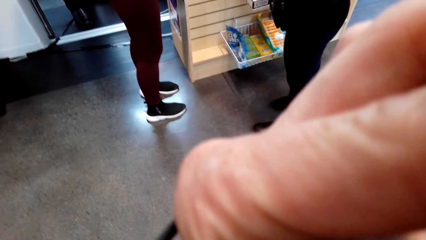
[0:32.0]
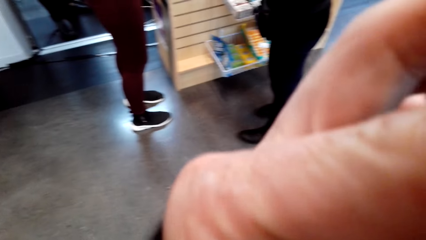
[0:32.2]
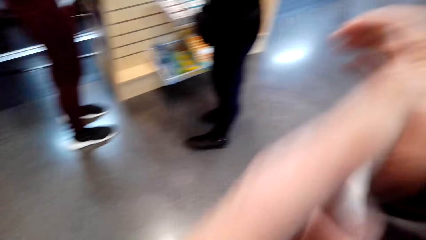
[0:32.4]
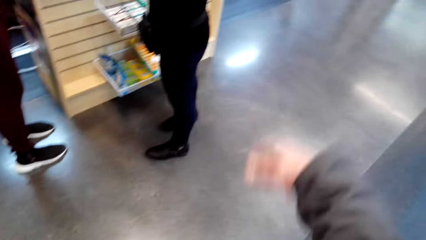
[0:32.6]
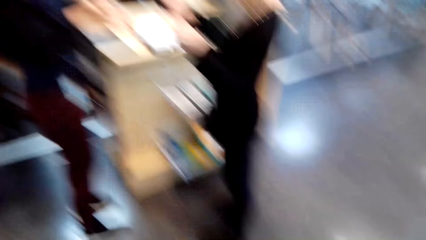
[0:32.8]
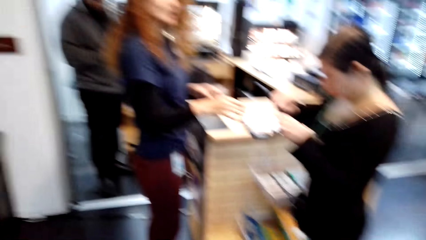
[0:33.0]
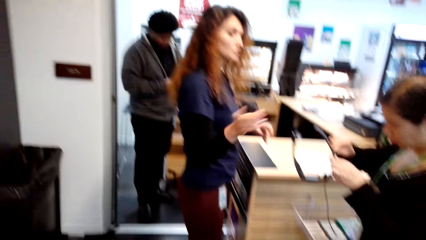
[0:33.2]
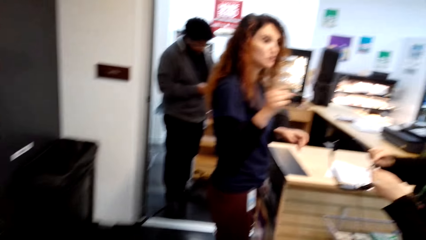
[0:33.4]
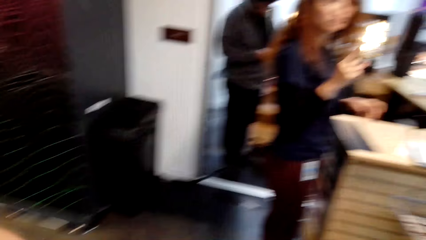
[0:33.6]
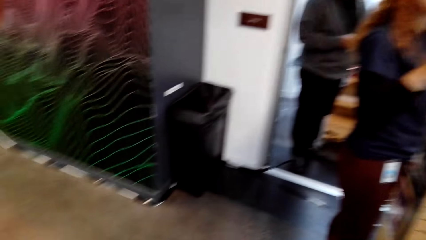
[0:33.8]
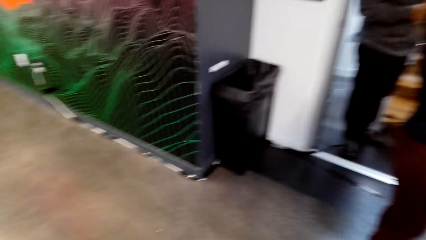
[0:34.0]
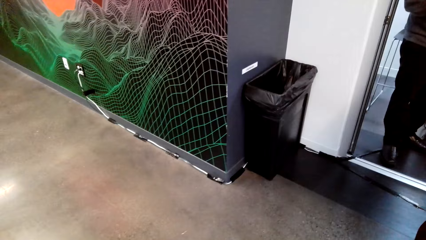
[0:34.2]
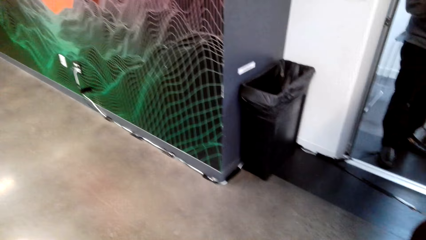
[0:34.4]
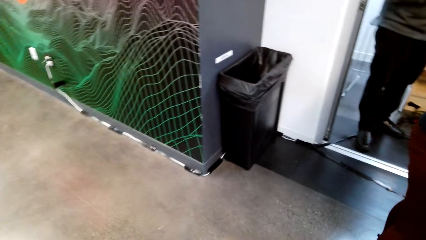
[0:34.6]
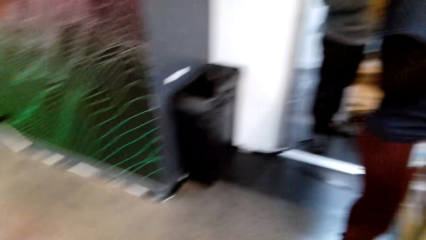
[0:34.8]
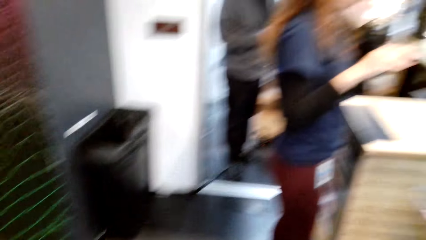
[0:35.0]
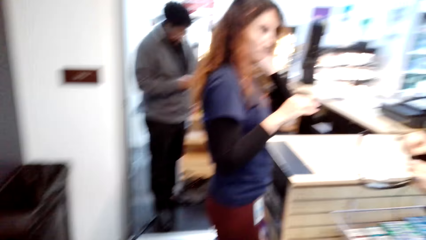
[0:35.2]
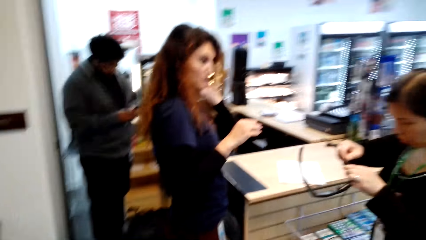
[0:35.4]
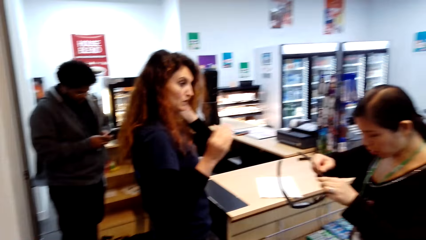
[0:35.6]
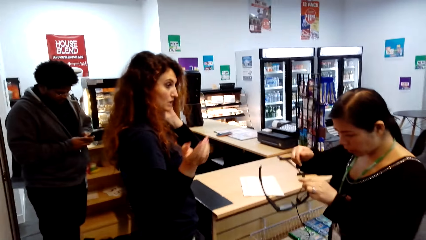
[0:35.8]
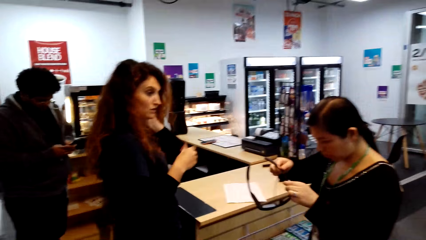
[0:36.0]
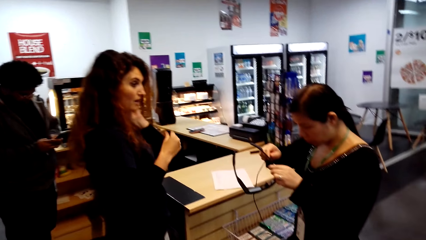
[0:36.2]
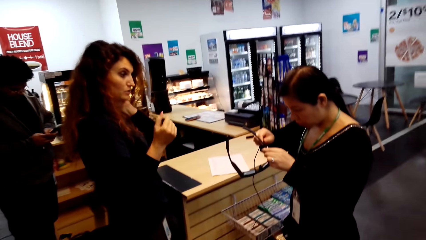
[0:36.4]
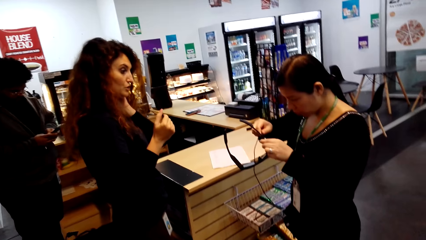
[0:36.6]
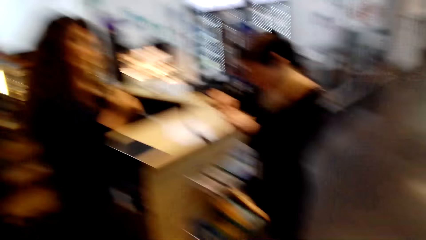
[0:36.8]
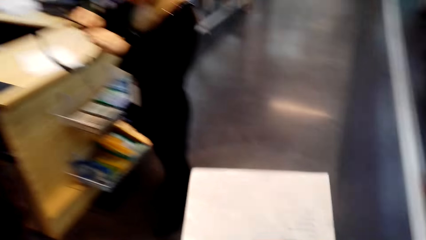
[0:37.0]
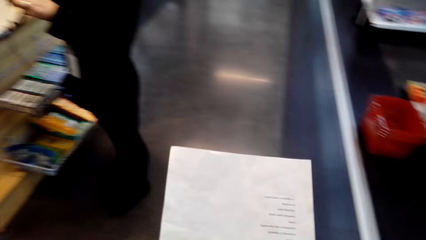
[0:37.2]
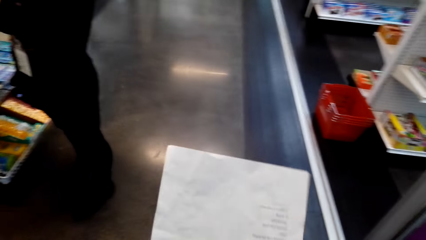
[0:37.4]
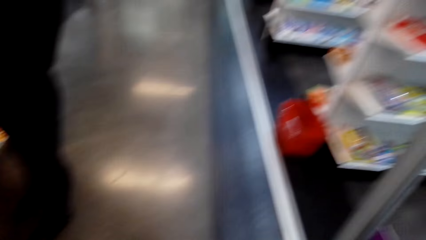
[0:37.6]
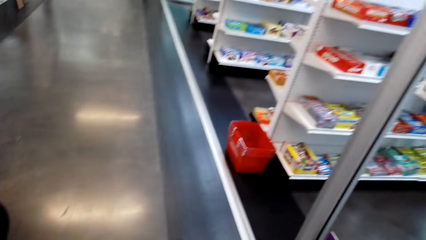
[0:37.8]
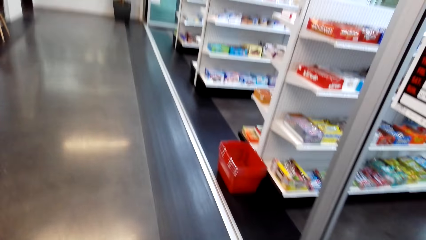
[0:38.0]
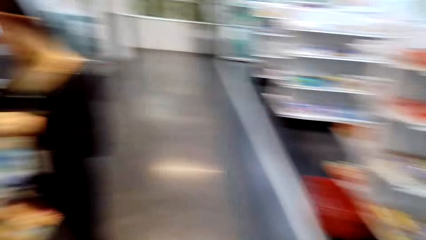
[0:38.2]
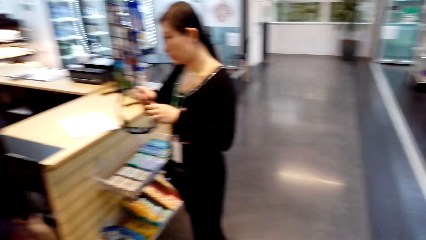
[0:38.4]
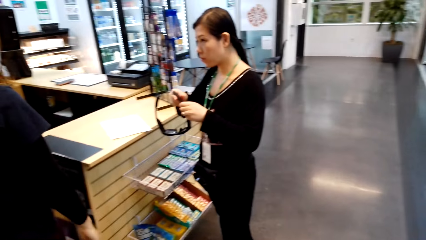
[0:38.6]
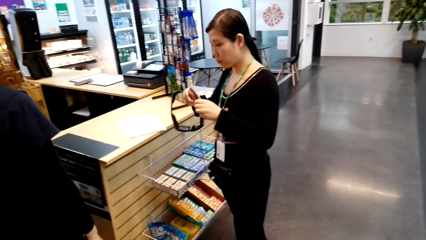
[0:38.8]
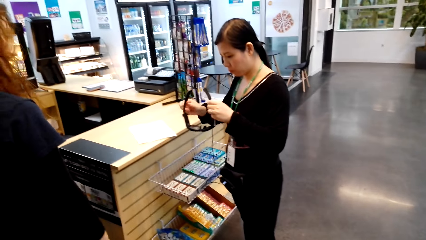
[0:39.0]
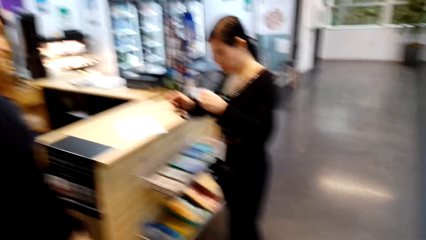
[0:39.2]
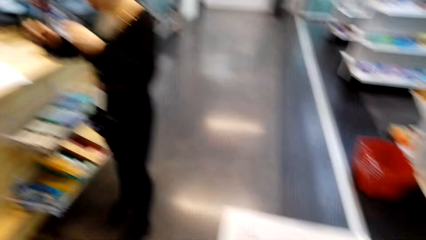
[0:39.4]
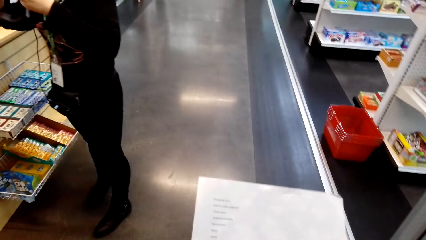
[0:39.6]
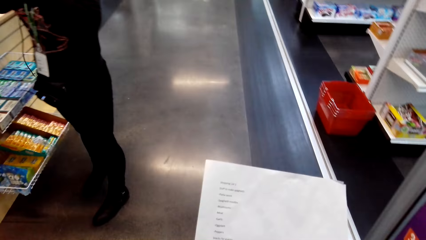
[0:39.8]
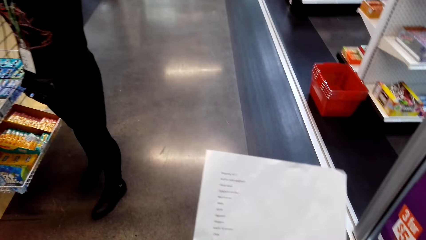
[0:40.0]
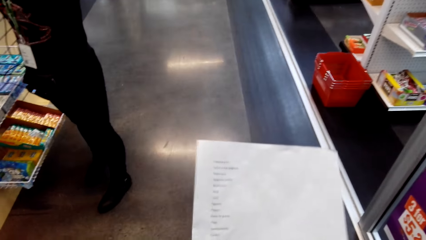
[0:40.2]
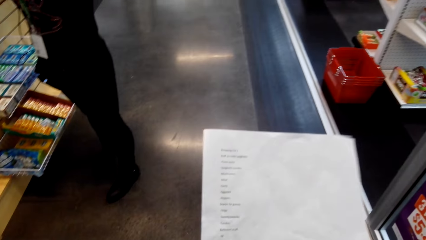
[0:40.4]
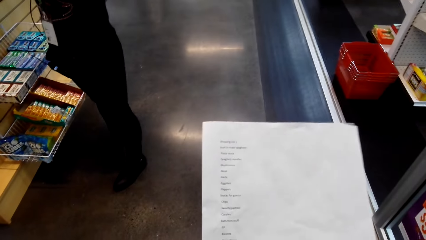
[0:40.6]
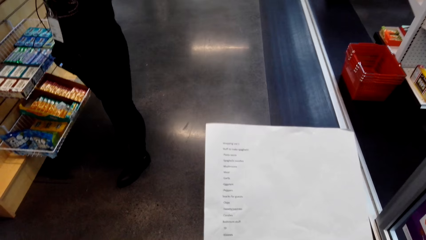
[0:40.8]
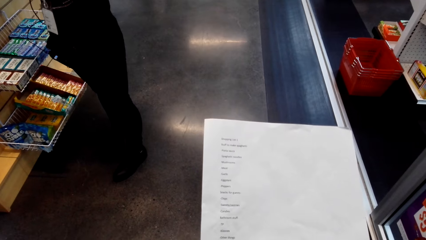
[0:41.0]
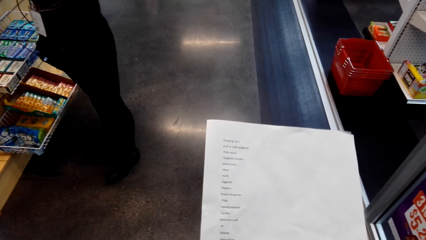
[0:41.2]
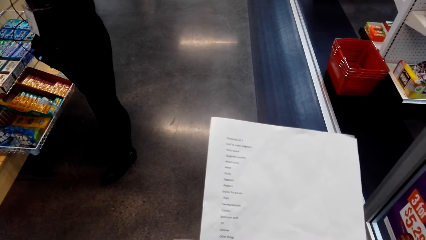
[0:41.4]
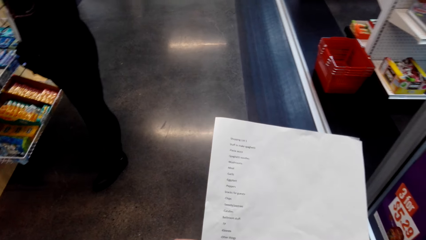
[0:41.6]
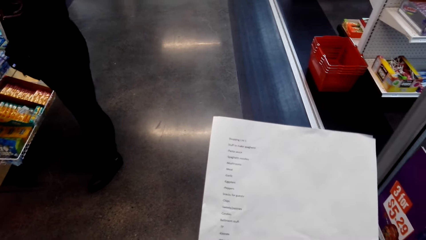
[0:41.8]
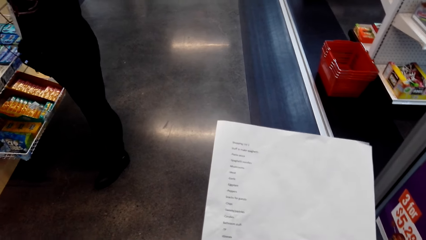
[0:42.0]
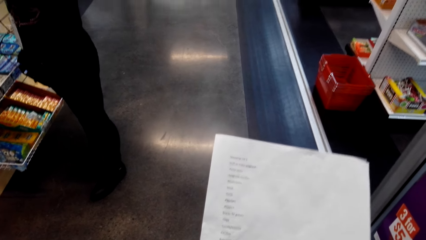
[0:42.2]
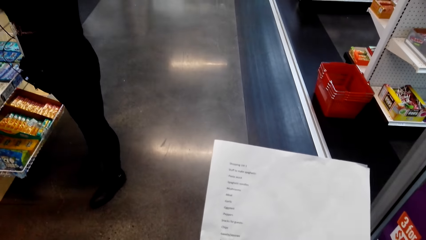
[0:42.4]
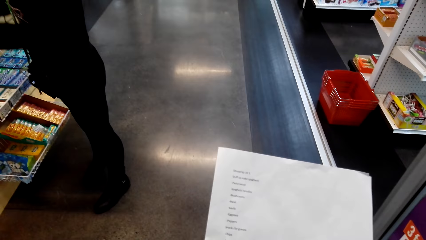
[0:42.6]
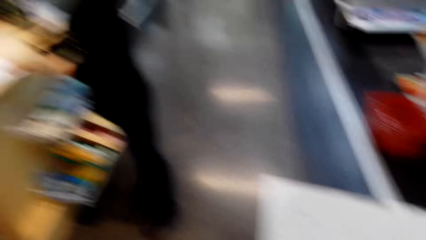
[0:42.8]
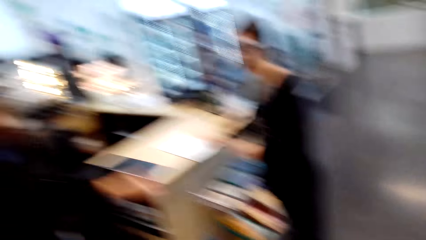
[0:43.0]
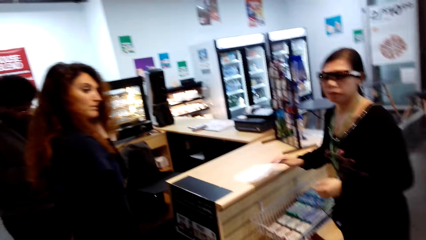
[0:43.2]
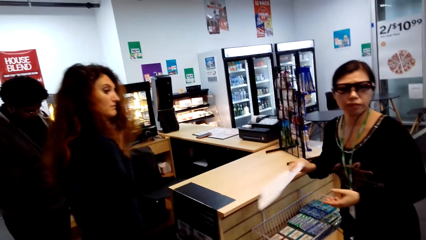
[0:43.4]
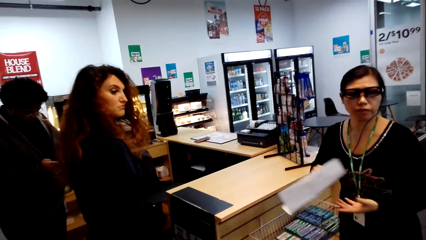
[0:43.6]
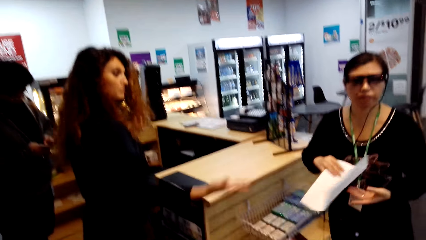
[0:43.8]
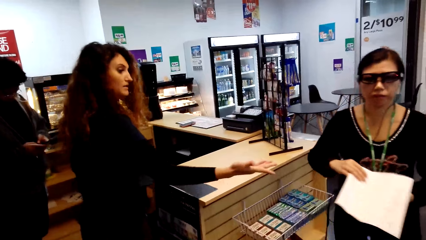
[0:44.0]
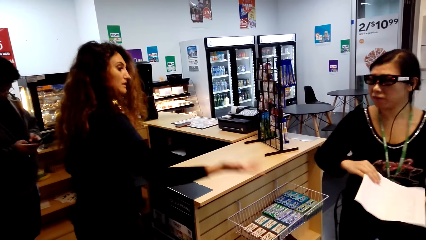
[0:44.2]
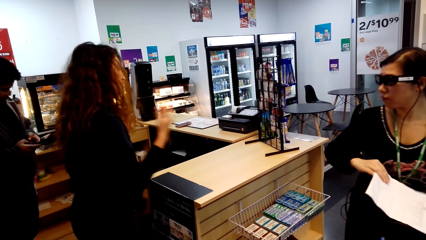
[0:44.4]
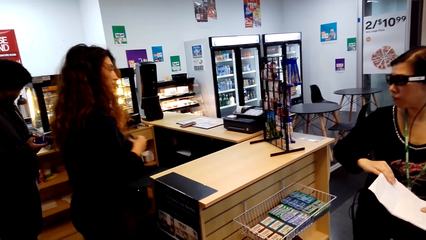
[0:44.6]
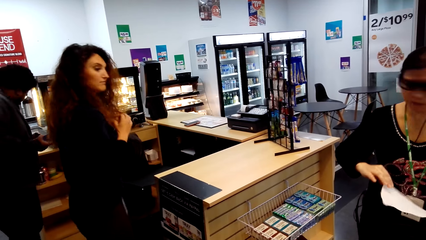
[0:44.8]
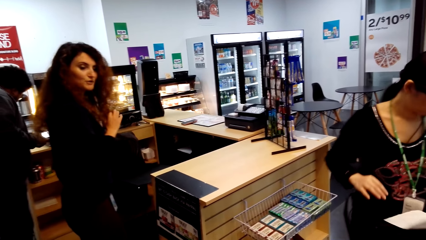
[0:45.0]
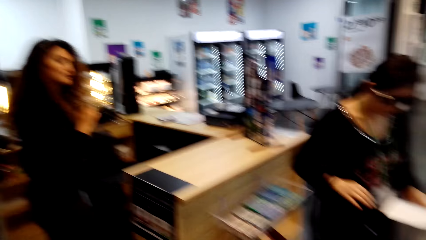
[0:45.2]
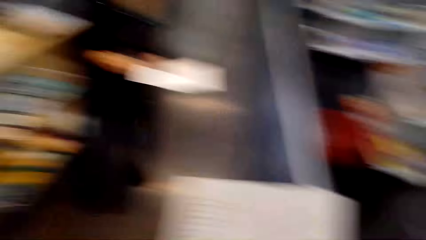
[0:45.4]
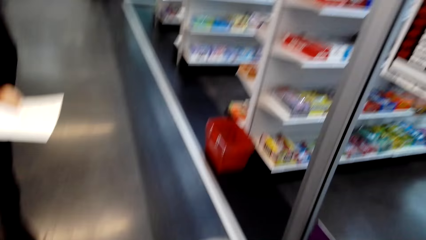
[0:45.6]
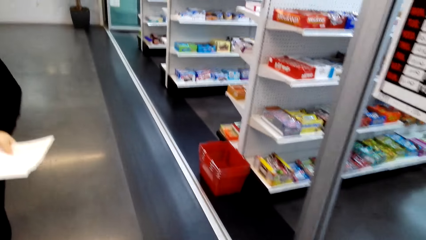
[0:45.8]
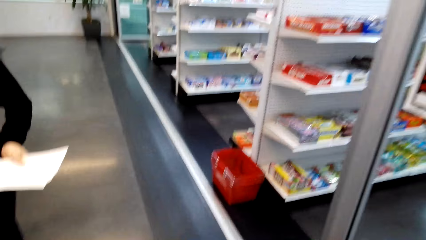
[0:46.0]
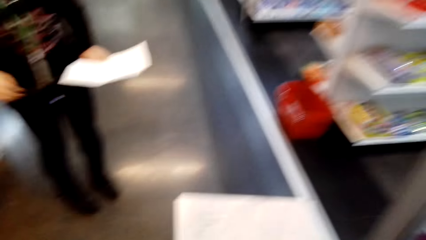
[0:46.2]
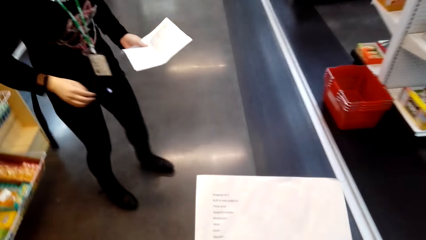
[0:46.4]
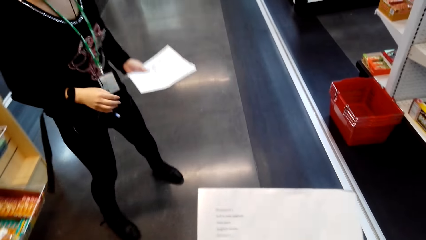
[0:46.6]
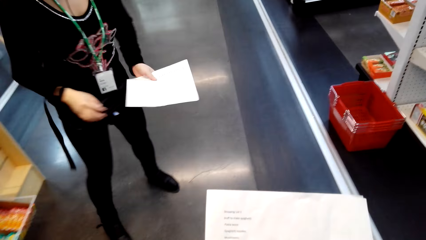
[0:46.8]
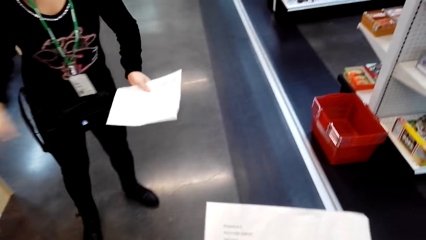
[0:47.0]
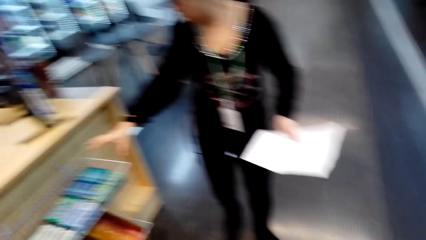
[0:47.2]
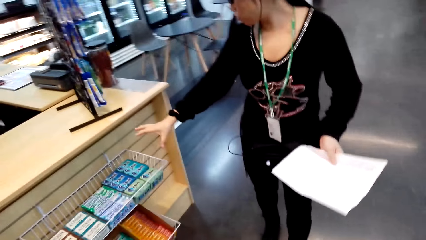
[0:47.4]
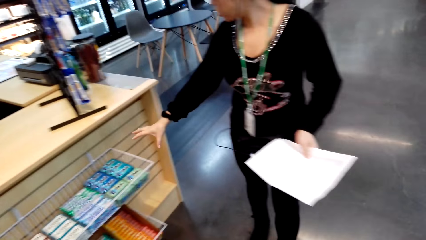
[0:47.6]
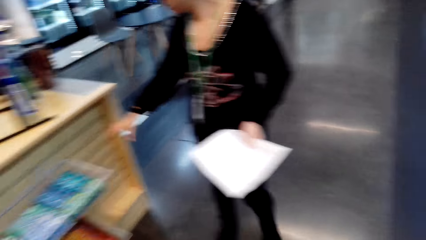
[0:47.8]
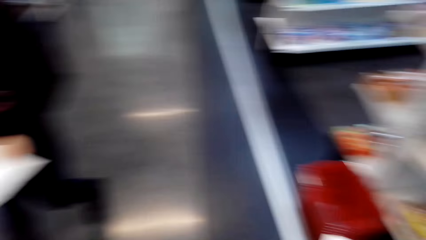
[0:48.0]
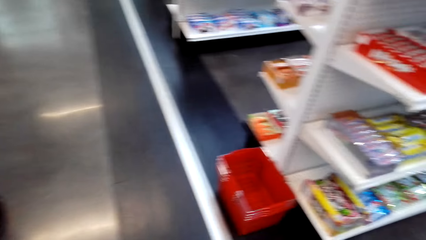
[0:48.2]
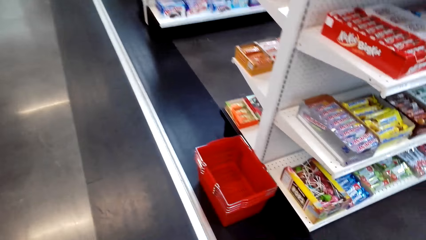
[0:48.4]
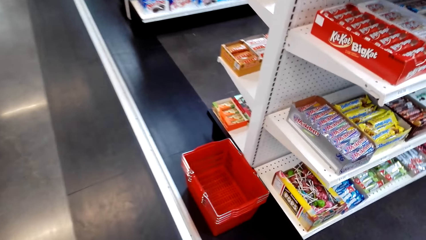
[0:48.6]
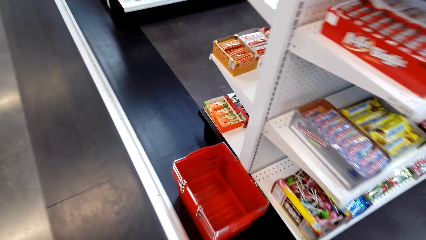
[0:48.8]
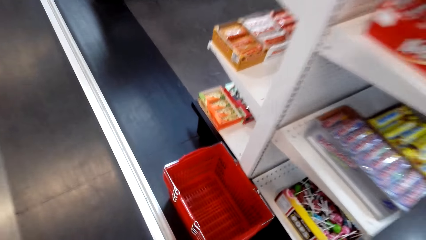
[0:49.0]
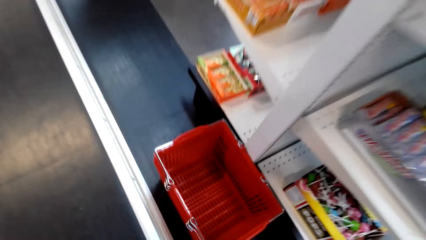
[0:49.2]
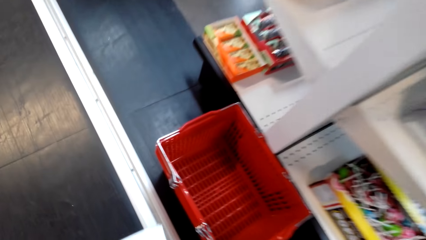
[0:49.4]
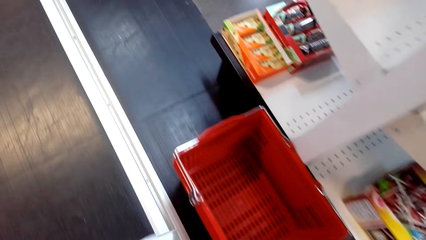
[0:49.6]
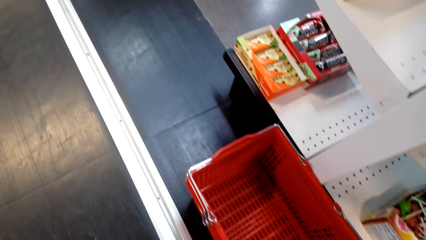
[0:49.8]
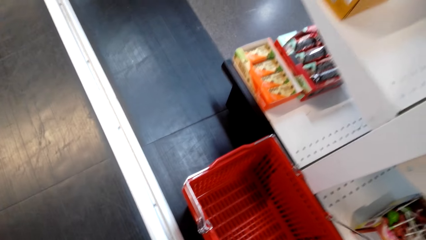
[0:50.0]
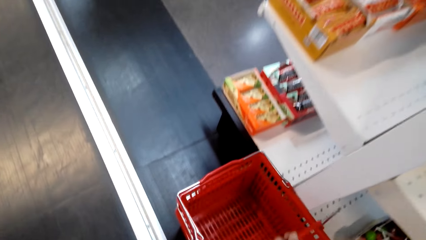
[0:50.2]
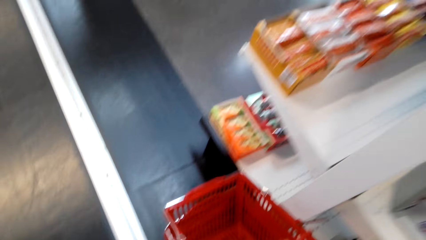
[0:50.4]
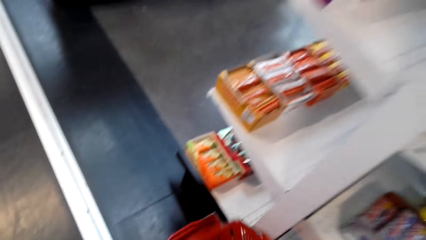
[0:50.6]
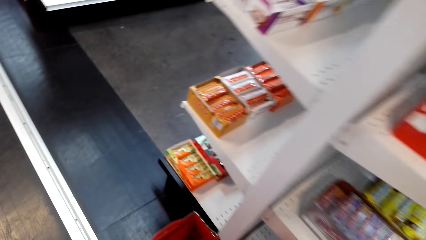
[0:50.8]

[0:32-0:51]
The camera wearer touches the camera. A man holds a pair of glasses. The camera wearer turns around and holds a paper. They read the book. They turn around. The man holds the paper. The camera wearer turns around. The man holds the paper. The camera wearer turns around.
